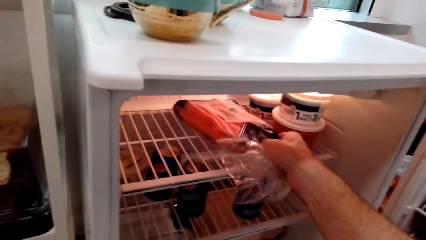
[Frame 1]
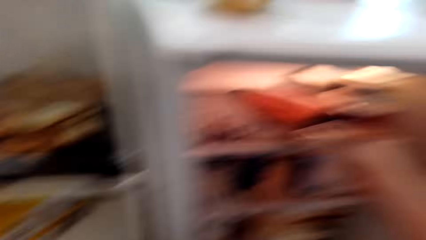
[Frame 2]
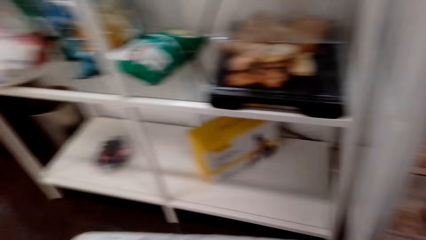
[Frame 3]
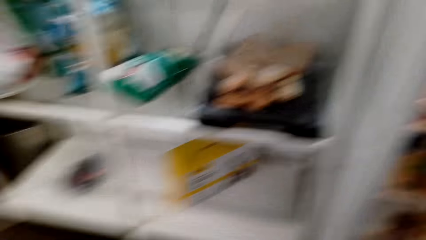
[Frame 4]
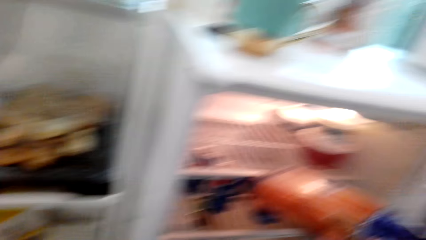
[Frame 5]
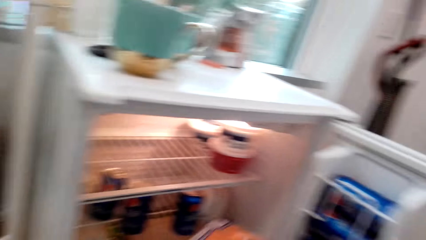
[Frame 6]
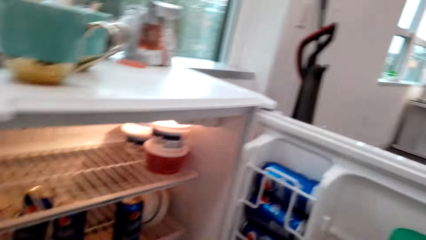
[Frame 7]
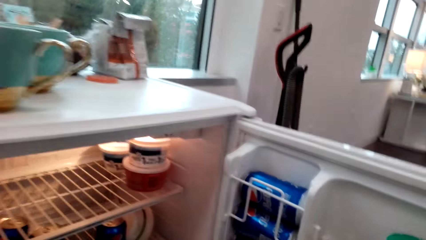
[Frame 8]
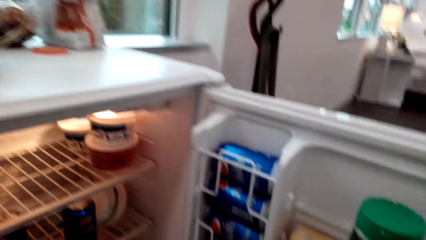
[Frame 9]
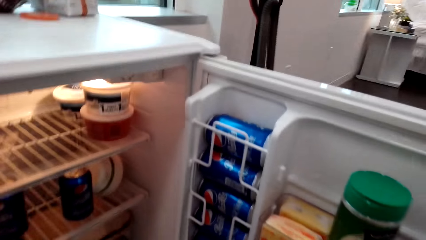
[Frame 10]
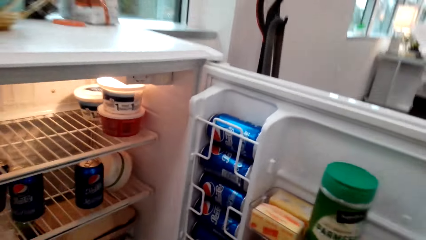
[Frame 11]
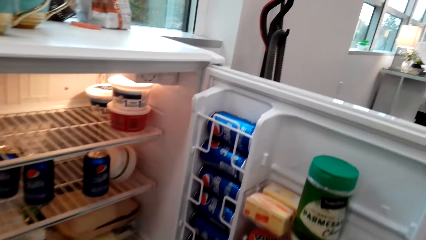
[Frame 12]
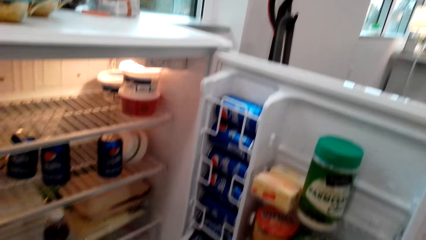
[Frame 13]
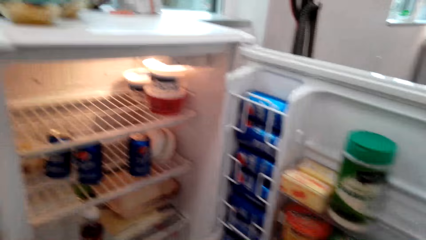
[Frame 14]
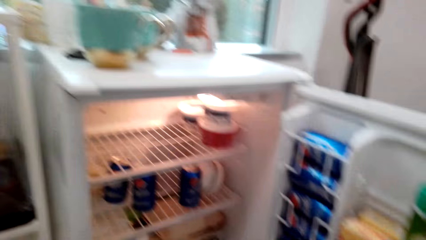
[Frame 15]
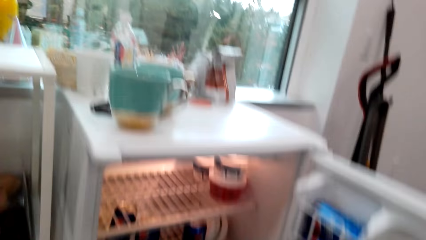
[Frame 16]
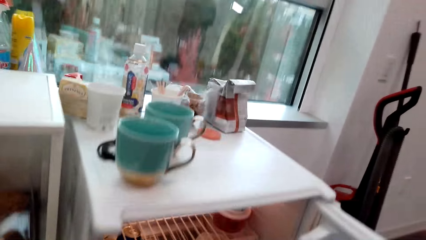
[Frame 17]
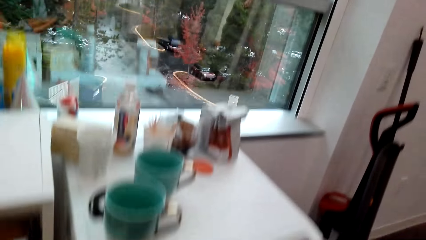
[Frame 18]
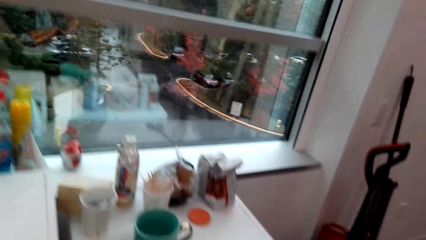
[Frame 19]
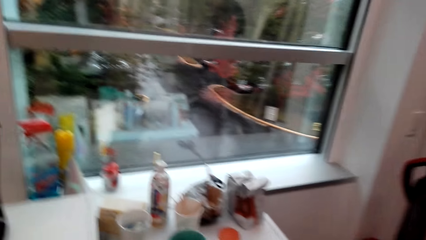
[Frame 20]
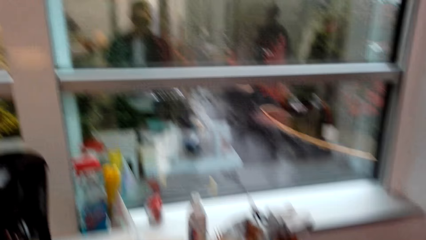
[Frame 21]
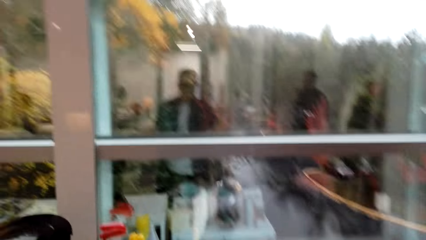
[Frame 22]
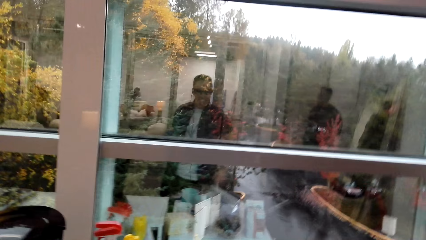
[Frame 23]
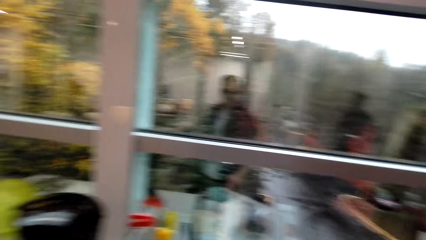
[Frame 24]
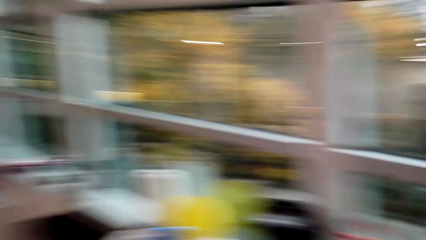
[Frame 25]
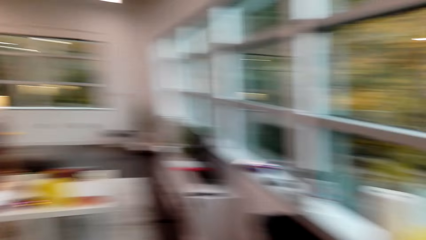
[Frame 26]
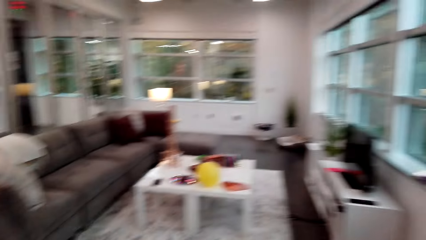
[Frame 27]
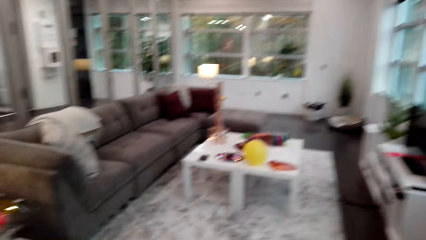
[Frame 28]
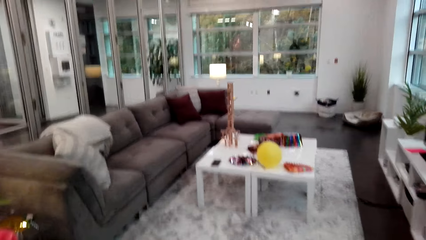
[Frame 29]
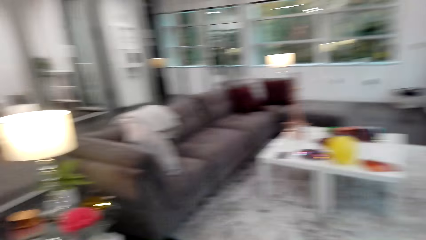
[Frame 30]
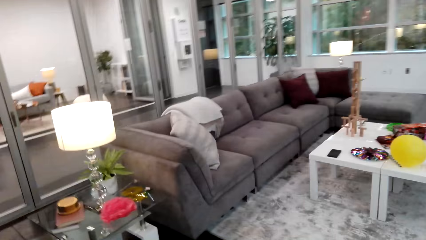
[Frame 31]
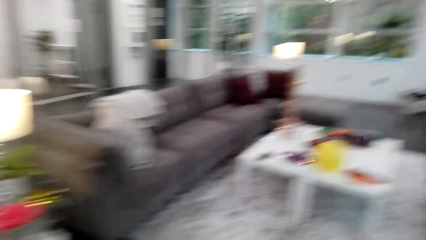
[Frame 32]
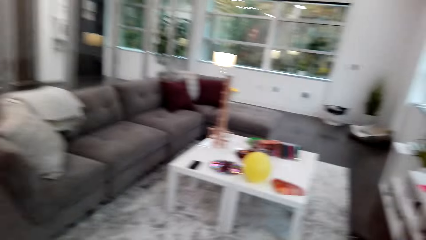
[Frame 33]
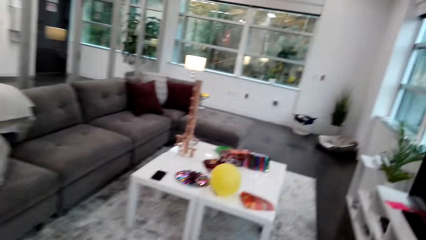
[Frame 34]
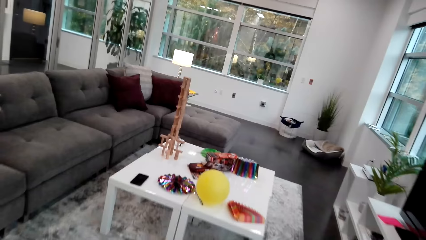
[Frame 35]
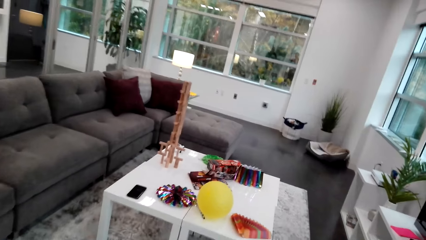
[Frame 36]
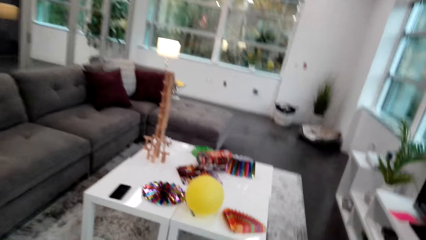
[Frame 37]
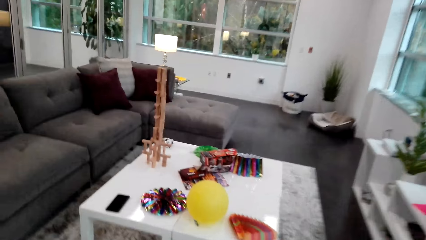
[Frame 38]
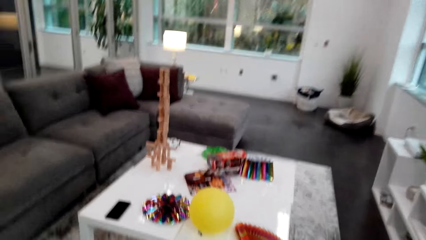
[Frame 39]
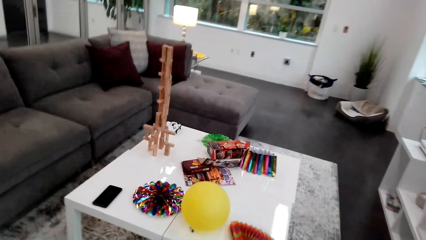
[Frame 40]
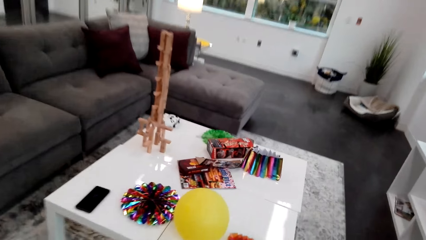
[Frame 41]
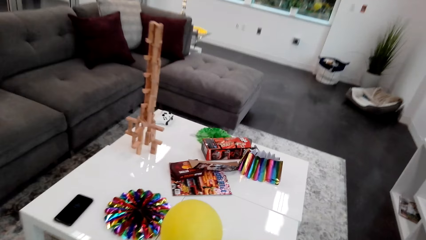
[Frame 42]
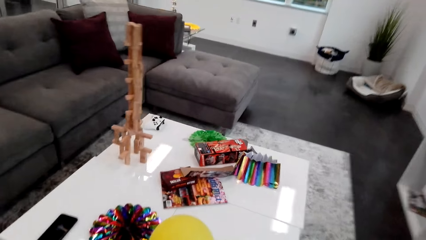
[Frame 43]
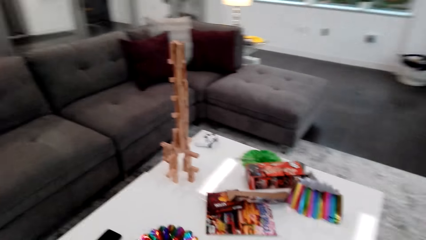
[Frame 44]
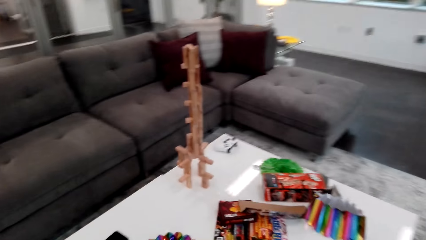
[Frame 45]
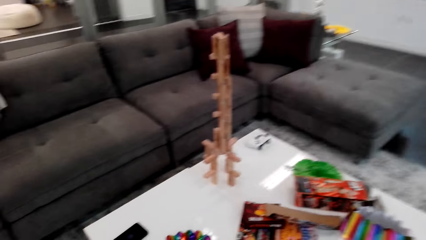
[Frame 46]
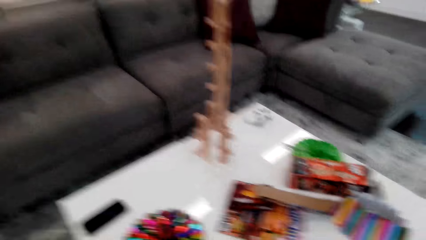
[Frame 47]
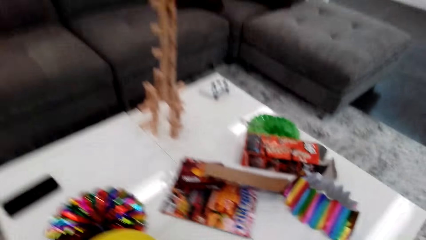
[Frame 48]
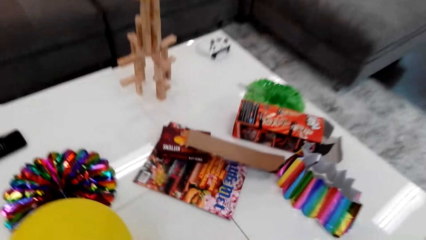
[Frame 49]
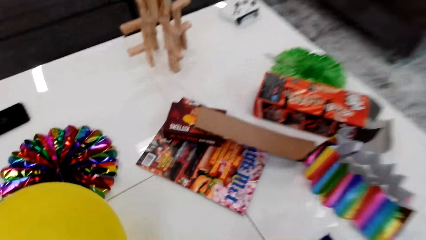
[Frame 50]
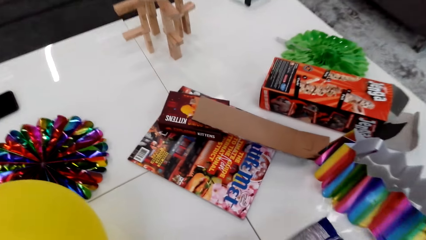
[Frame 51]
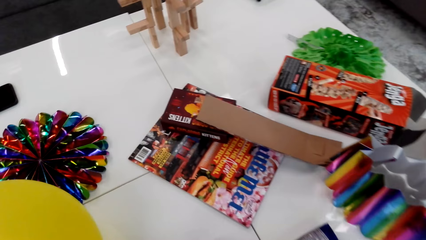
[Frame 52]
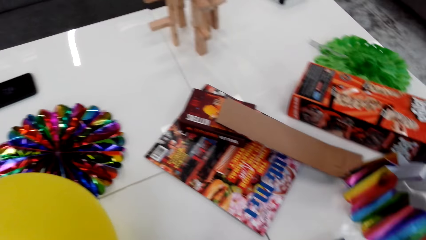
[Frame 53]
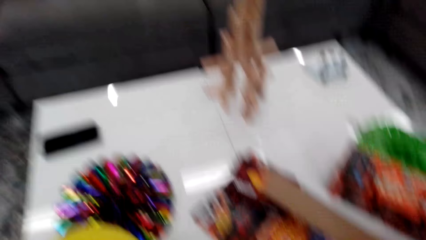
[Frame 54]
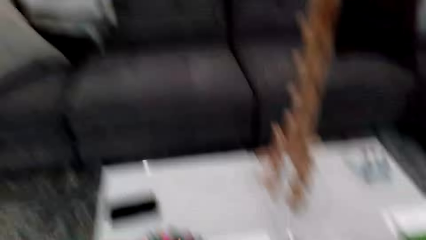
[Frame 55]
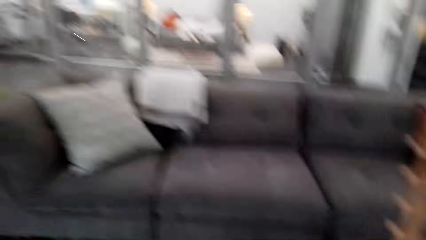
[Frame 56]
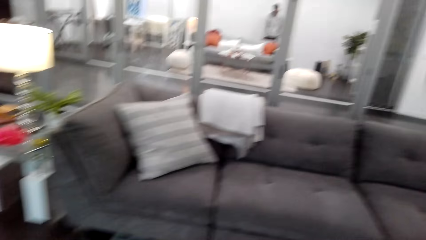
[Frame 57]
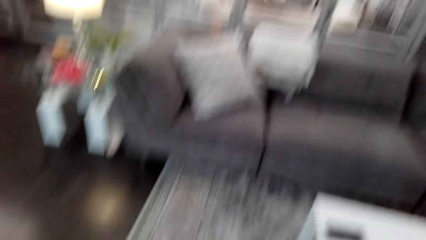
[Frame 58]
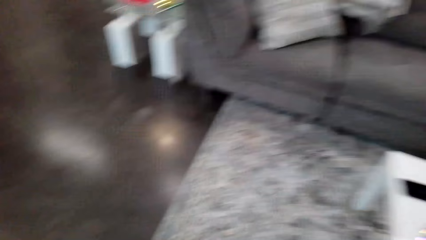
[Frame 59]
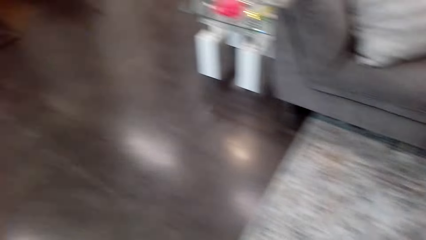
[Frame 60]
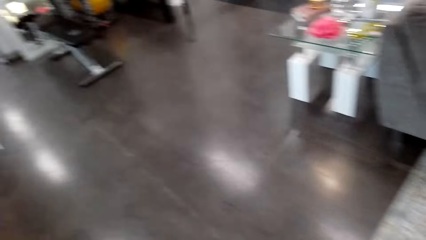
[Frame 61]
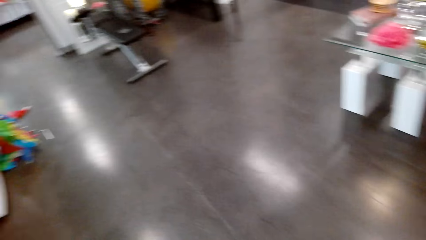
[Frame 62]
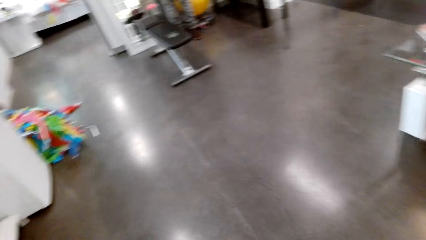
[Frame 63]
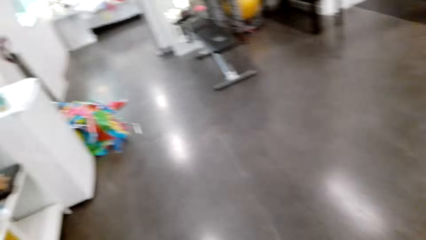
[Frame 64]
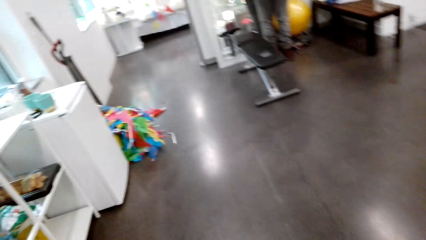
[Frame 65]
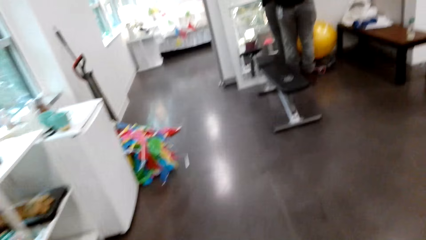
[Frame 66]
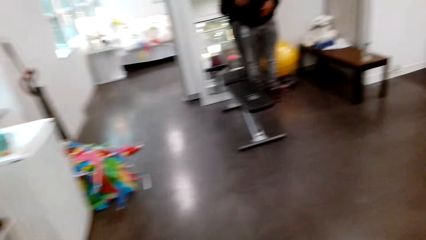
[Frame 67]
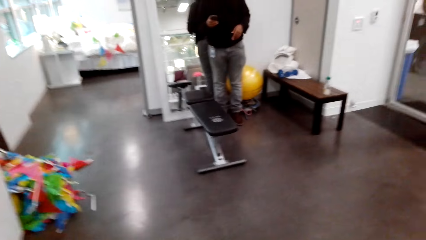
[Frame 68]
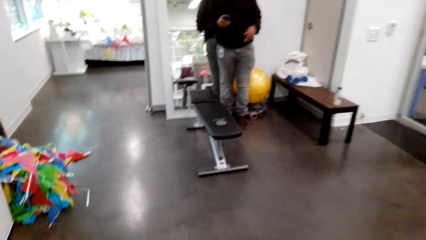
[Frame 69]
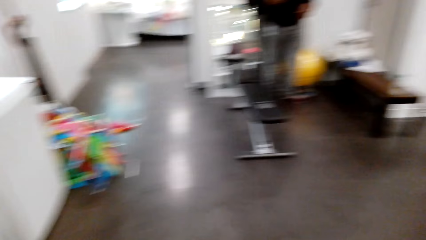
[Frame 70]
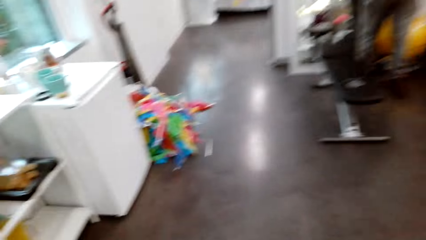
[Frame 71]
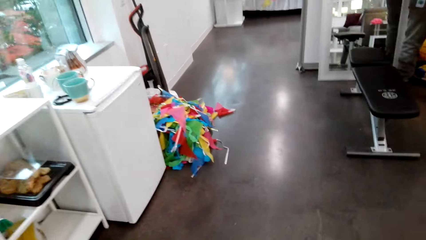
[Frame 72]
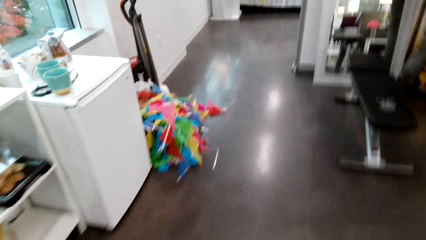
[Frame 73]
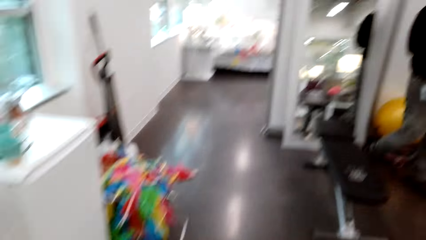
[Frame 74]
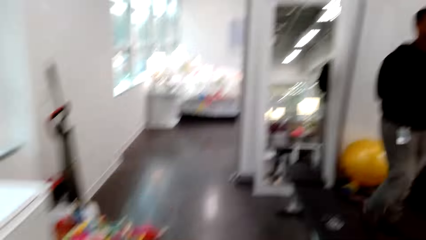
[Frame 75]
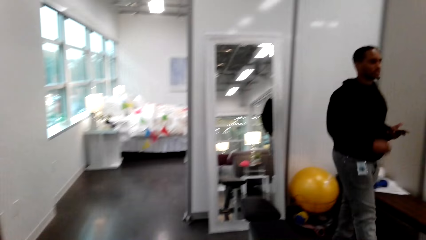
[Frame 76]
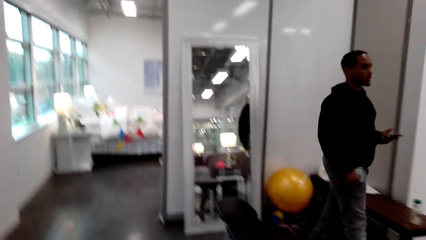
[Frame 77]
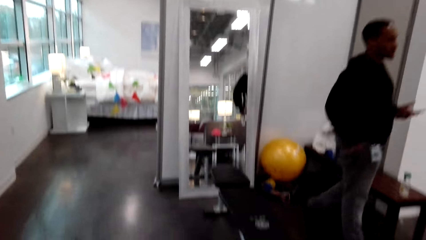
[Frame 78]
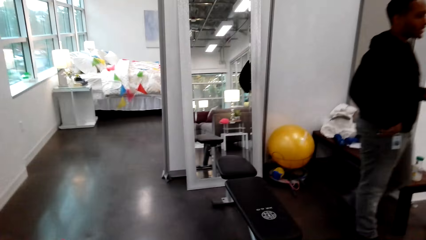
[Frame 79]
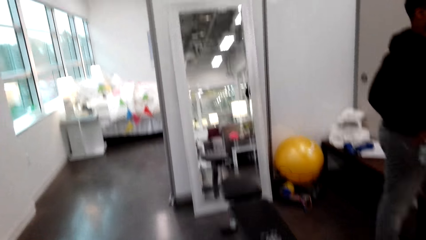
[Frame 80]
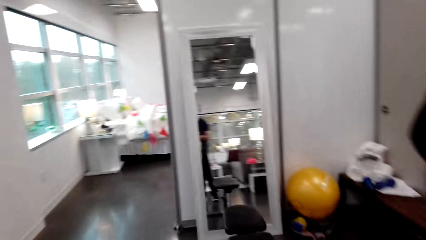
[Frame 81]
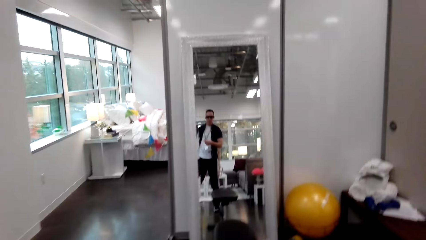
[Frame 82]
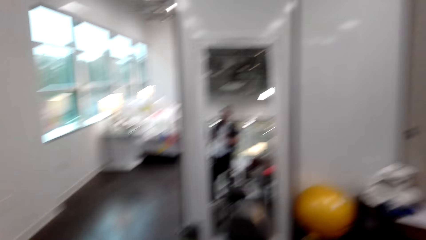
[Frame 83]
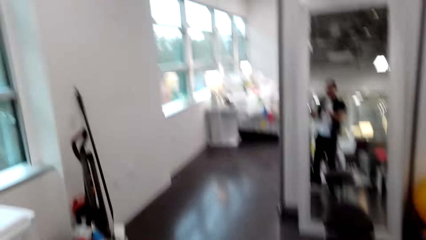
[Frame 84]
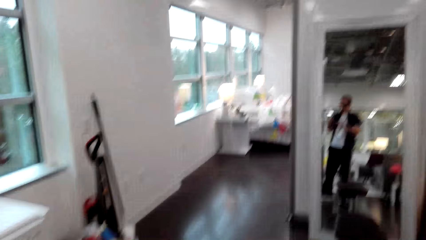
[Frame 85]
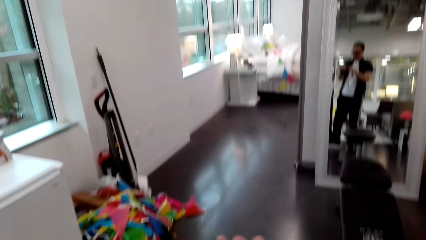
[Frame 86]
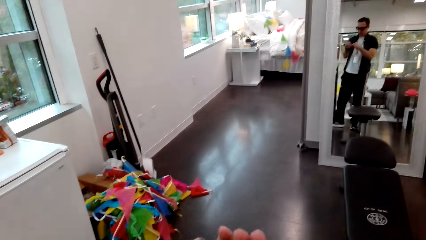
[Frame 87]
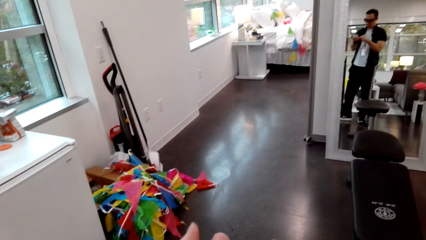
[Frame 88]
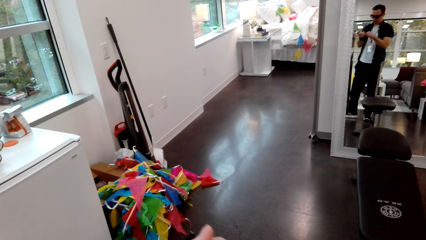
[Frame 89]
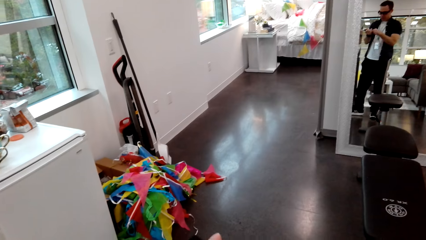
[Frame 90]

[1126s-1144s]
The camera wearer converses with a person. They pick up a pack of carrots, pick up a bread from the fridge, converse with the person, close the fridge and walk towards the table. The person converses with the camera wearer. The camera wearer converses with the person. The person converses with the camera wearer. The camera wearer places the packet of eggs and the pack of carrots on the table. They converse with the person and walk around the room. The person converses with the camera wearer.
